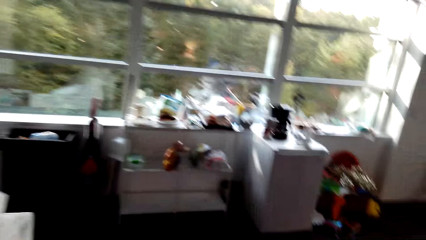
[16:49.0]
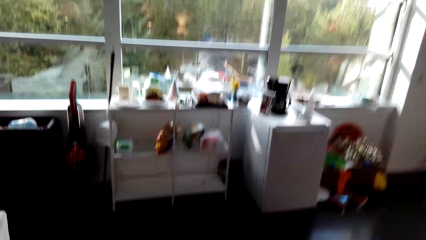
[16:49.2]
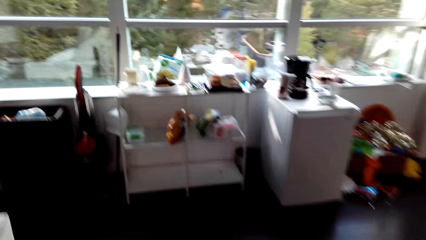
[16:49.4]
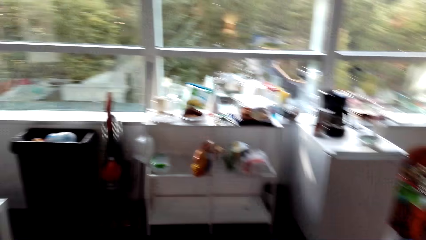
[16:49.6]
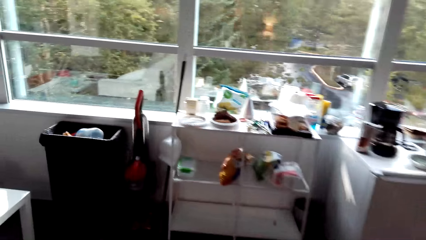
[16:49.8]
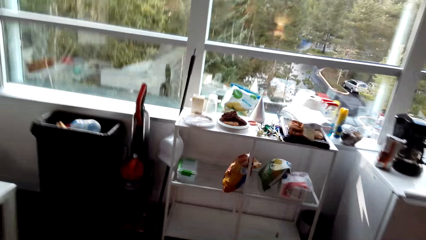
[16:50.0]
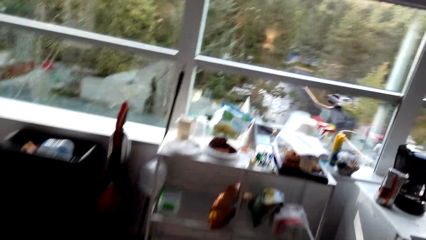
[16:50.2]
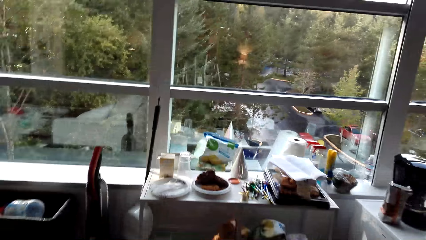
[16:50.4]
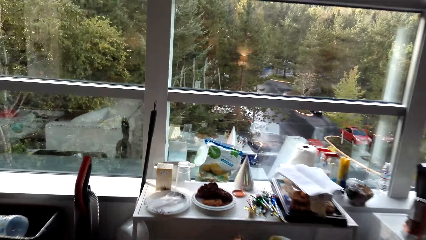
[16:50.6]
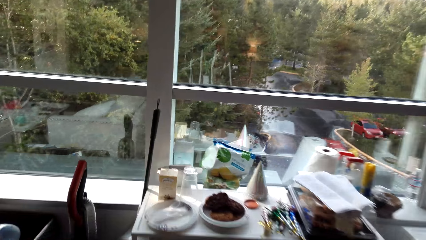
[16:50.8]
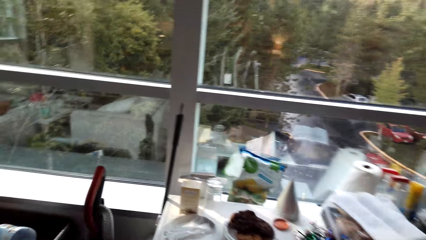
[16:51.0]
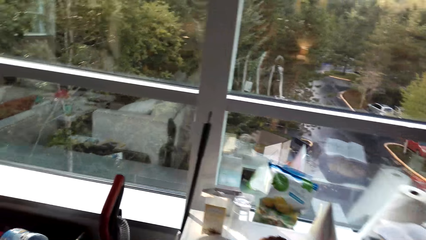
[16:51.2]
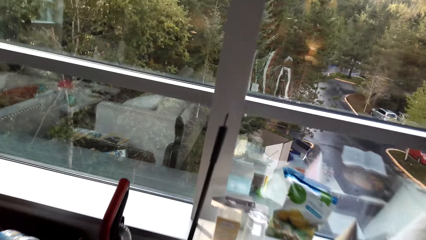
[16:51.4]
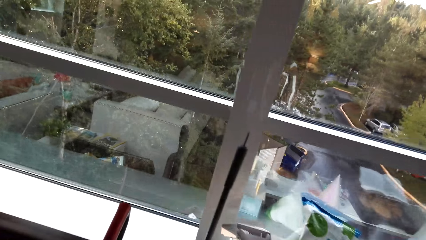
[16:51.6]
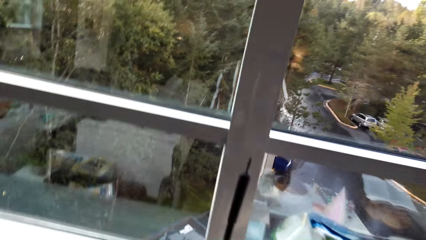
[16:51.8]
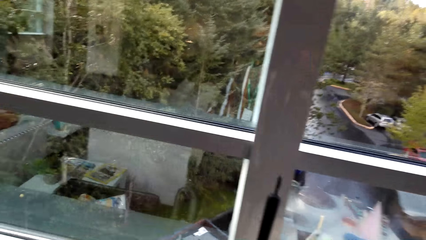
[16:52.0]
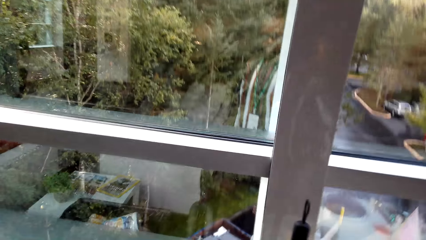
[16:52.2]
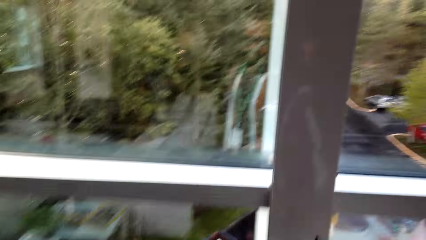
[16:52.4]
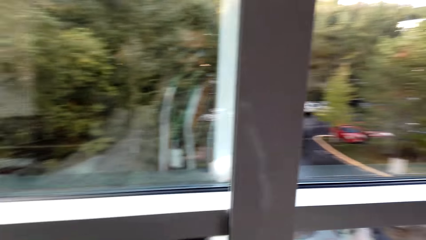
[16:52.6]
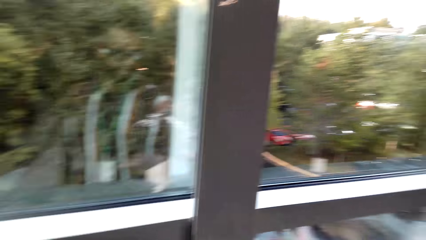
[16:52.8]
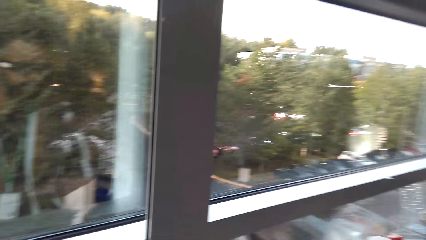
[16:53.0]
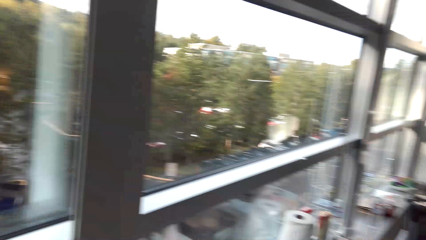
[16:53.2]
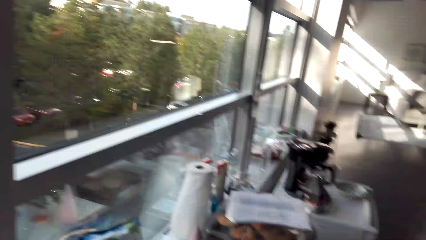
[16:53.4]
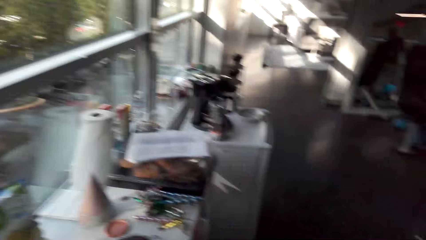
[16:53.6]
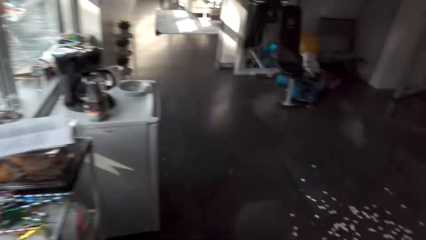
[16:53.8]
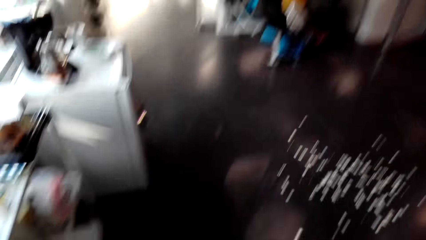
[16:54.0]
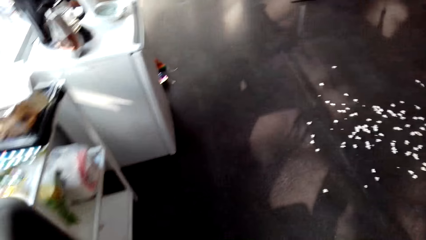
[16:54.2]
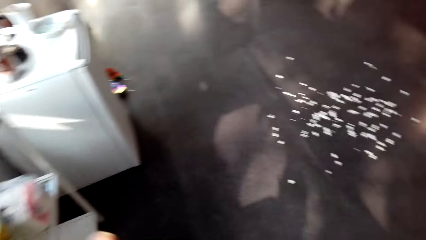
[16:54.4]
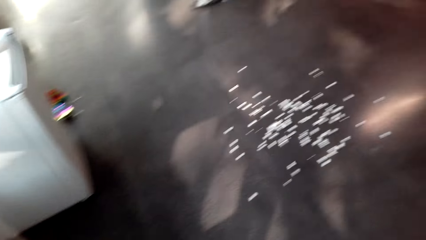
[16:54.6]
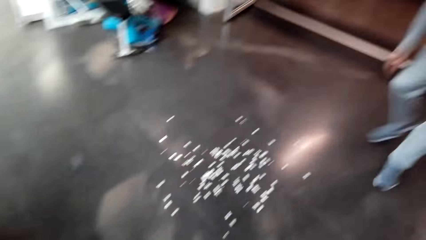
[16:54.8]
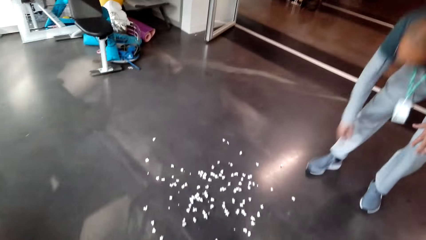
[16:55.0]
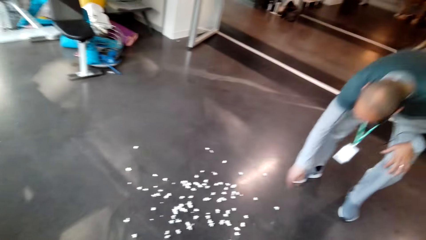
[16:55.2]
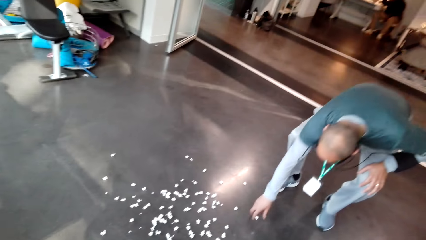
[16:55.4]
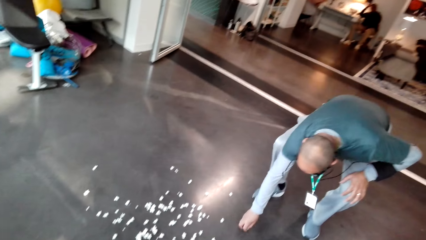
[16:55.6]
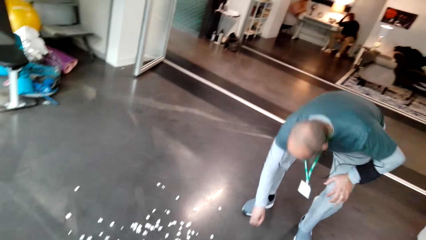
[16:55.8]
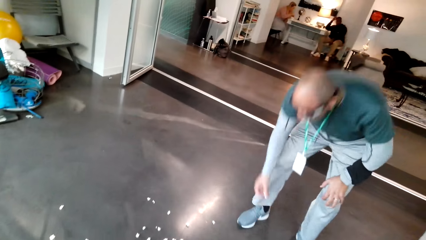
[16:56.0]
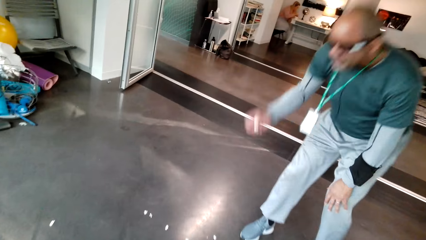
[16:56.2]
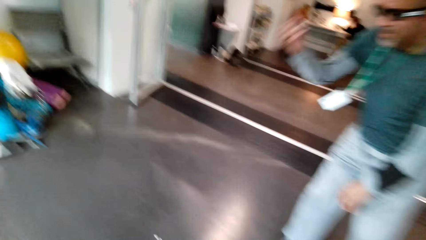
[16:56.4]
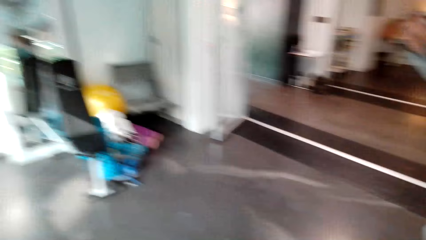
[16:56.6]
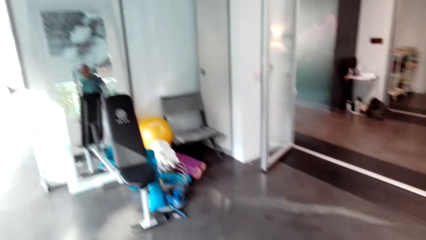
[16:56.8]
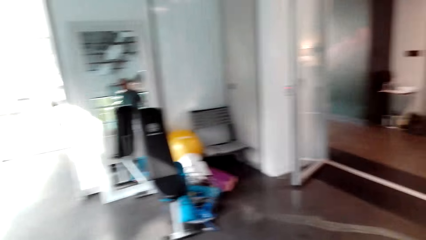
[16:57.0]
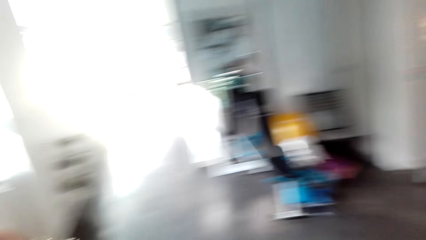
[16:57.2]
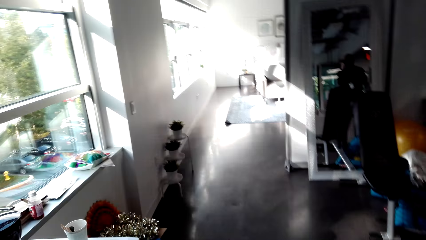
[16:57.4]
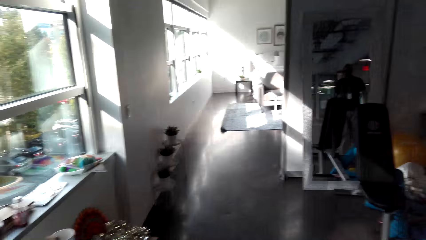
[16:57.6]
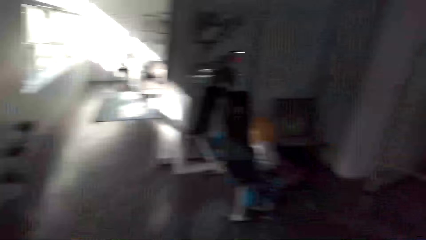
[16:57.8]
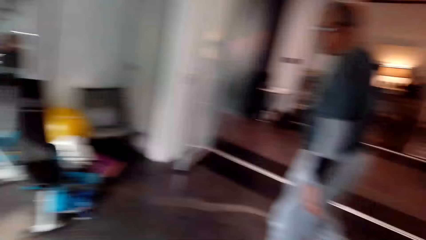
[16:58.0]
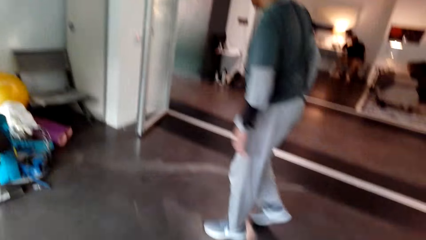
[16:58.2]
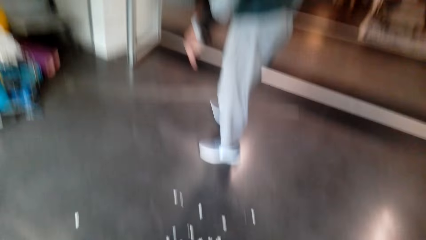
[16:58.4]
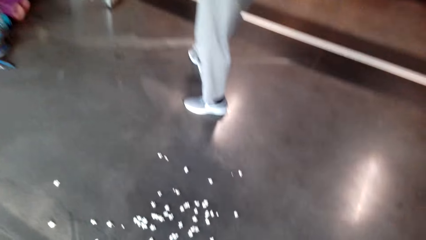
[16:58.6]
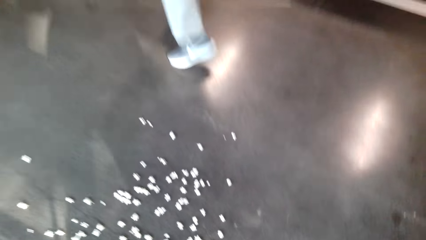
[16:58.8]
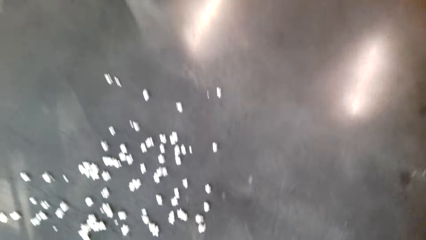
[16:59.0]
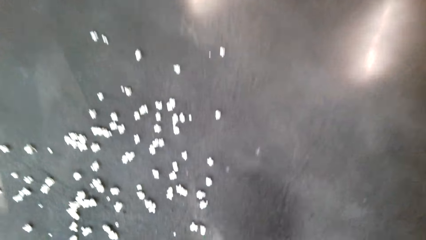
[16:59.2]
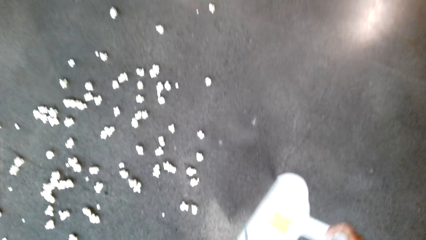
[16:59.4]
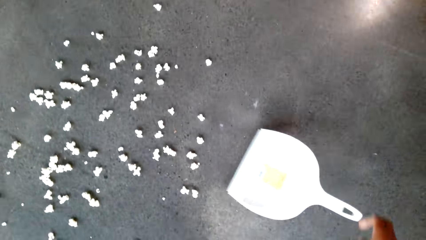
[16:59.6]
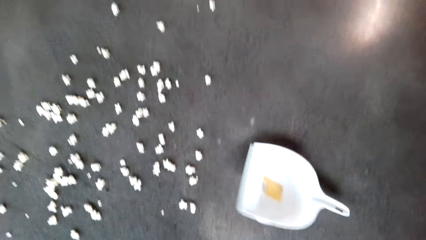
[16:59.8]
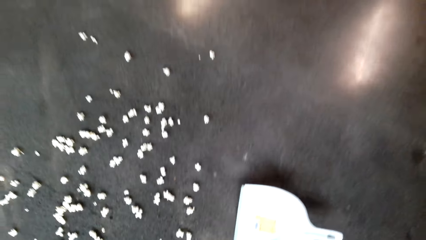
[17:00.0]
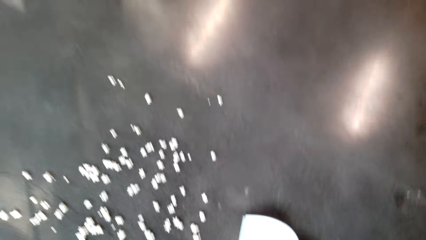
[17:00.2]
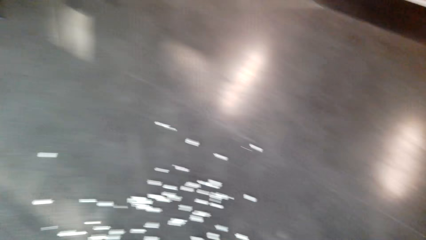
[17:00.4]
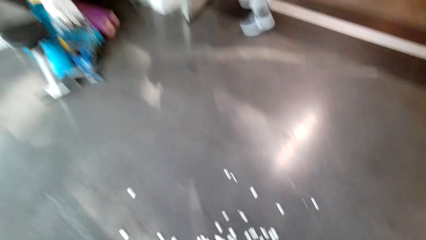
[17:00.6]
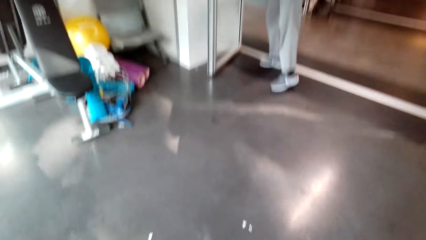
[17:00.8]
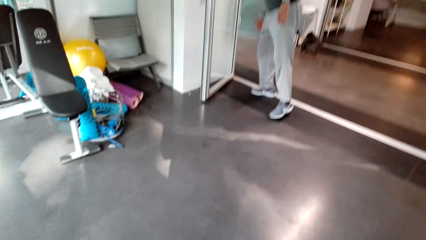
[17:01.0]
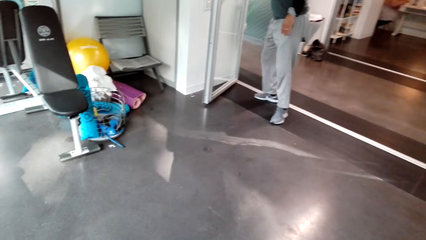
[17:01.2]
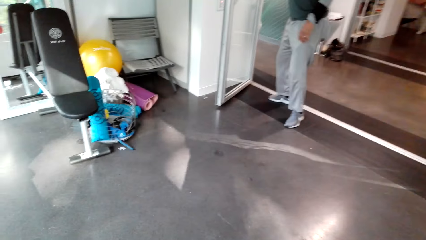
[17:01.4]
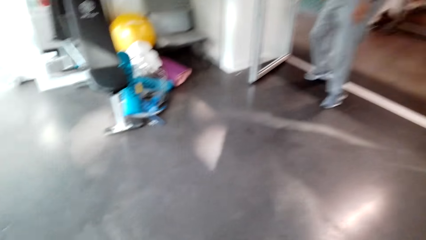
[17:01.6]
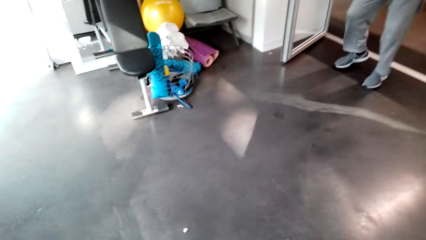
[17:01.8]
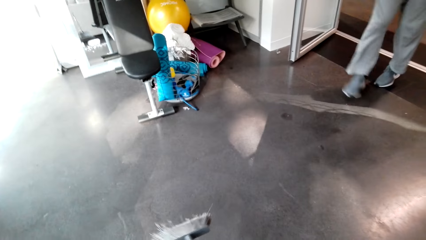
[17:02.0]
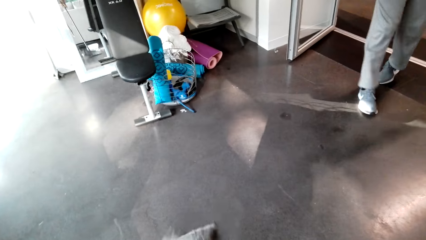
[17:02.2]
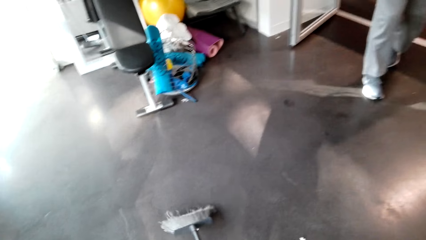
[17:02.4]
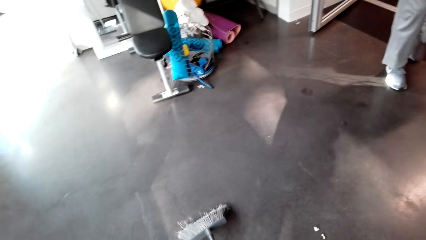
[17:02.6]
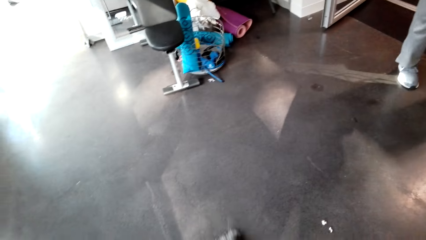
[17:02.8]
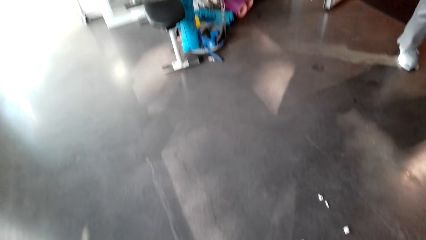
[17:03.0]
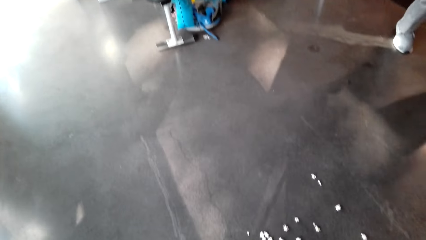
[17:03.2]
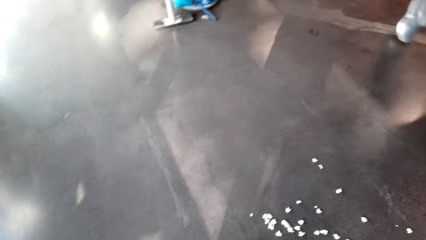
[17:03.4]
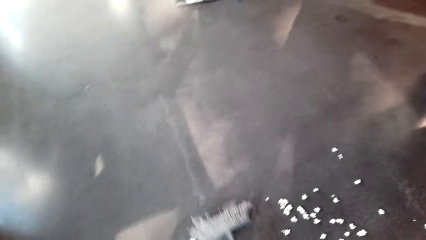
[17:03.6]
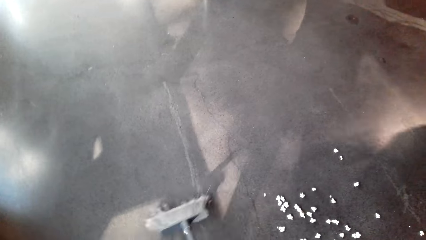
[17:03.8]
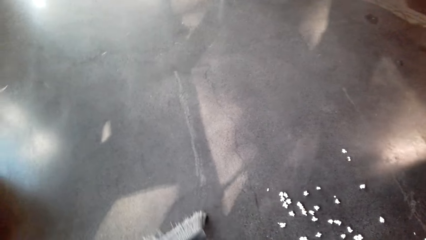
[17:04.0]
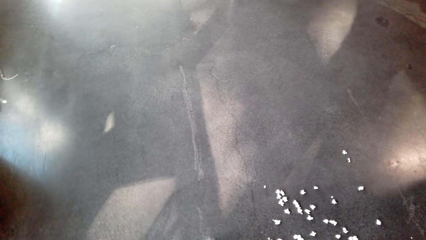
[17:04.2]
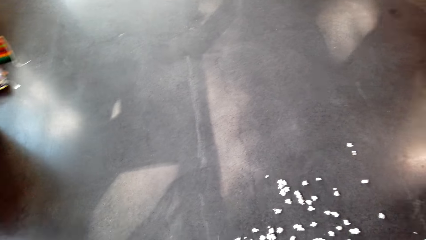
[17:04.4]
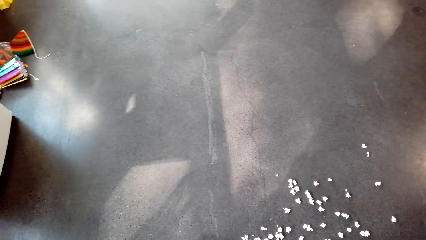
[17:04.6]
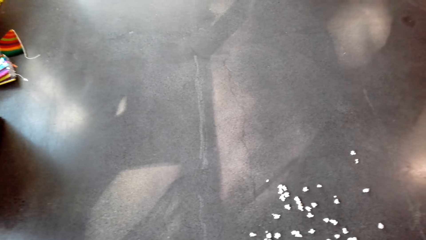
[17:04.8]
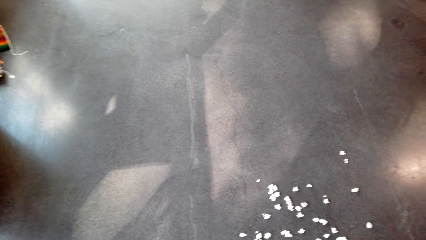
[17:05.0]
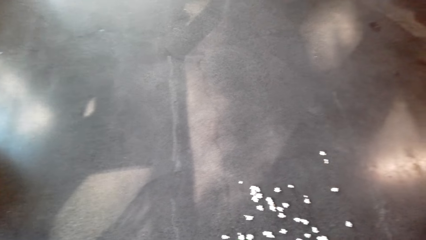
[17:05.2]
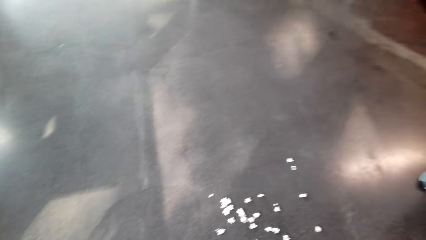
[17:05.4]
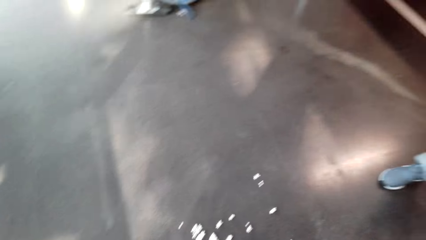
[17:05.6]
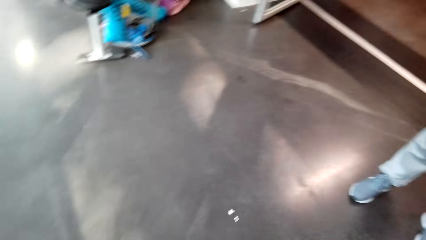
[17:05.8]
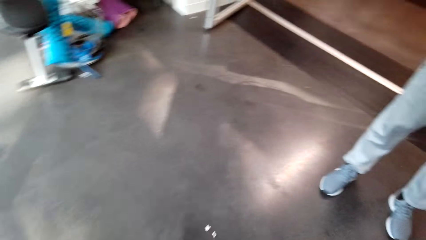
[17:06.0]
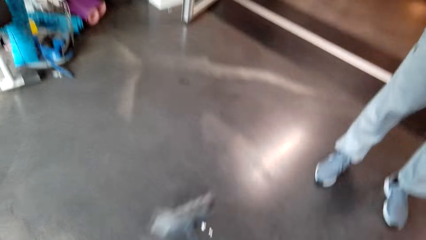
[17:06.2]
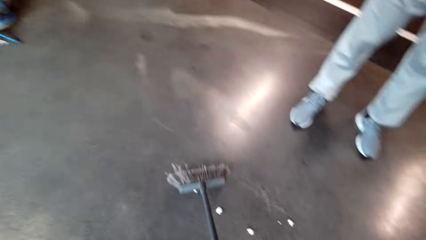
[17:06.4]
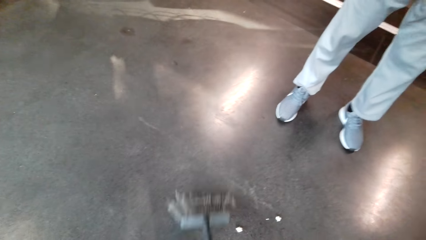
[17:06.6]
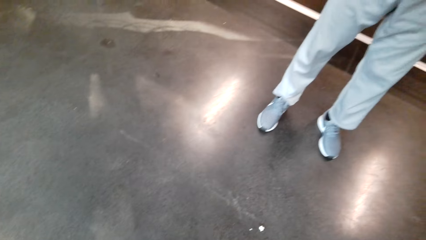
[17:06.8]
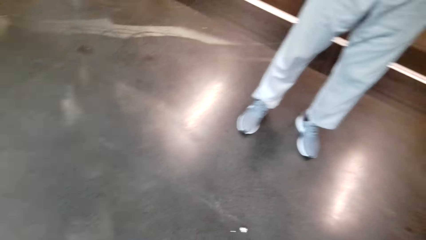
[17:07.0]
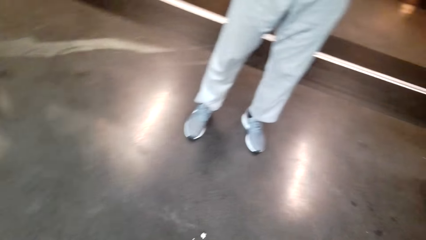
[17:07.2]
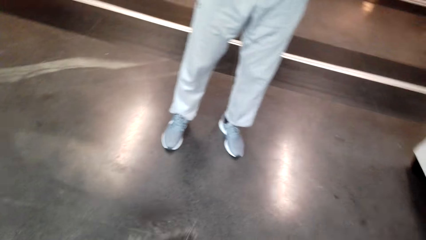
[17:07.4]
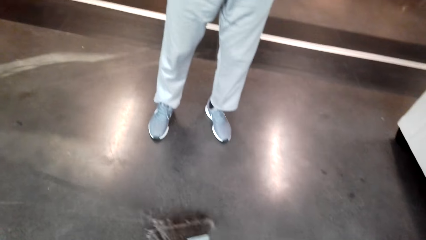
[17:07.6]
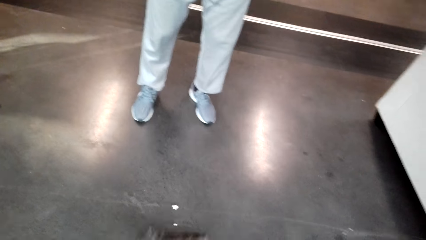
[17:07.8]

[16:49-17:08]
The camera wearer picks up a broom. A man picks up popcorn from the floor. The camera wearer looks around the apartment. The man walks around. The camera wearer drops a dustpan on the floor. They stare at the bench. They sweep around. They wipe the floor.
